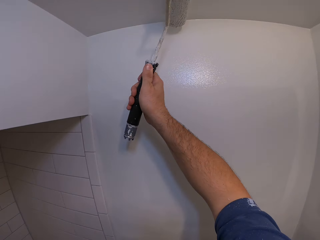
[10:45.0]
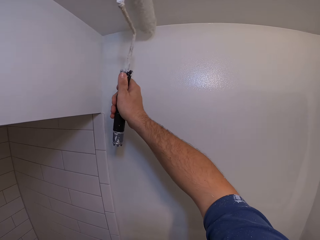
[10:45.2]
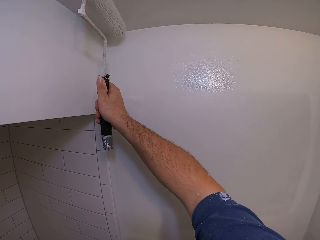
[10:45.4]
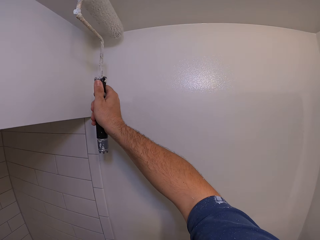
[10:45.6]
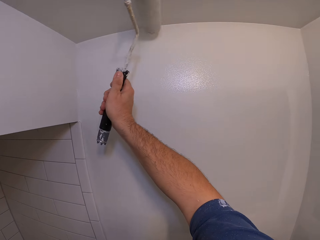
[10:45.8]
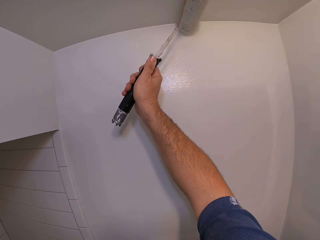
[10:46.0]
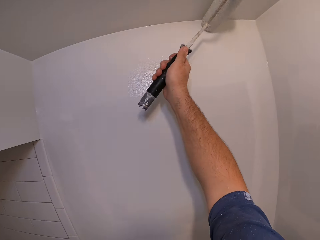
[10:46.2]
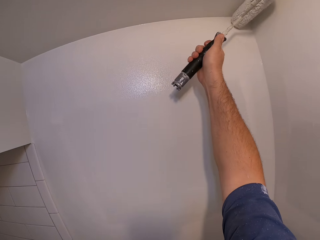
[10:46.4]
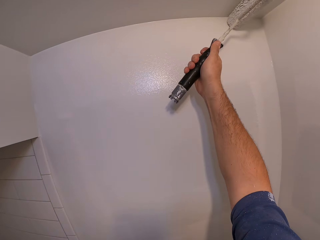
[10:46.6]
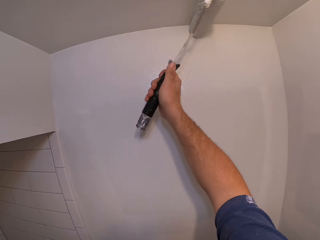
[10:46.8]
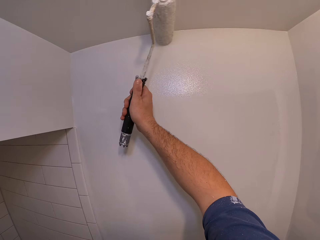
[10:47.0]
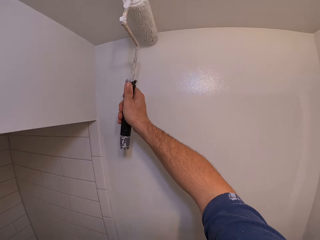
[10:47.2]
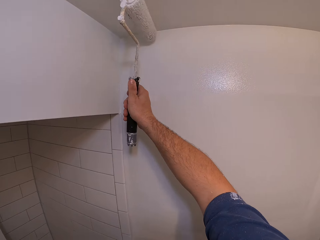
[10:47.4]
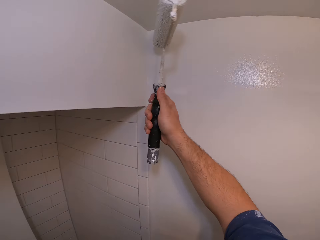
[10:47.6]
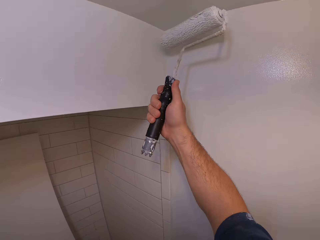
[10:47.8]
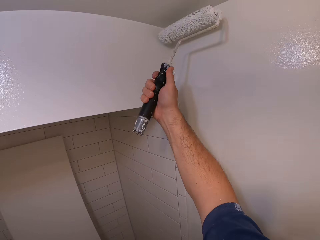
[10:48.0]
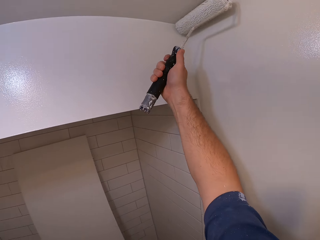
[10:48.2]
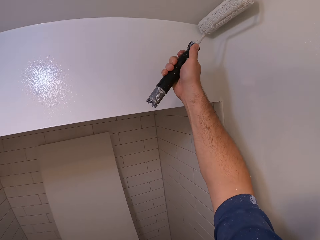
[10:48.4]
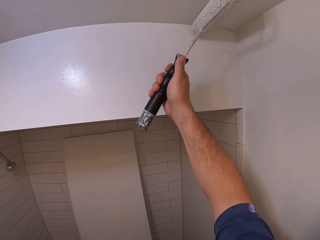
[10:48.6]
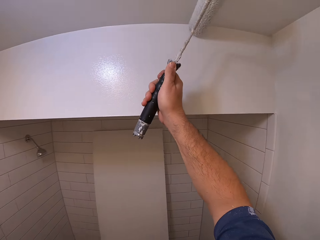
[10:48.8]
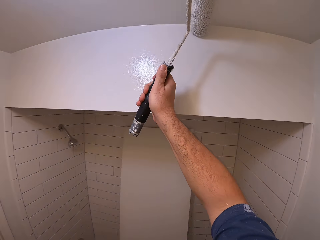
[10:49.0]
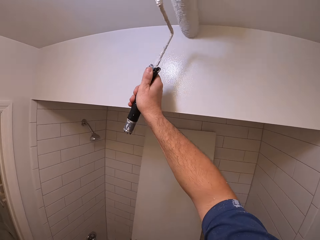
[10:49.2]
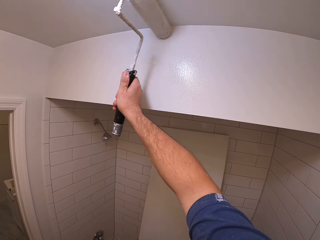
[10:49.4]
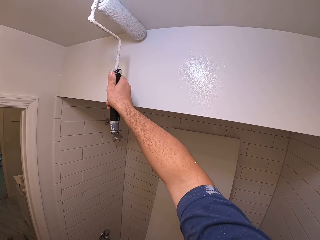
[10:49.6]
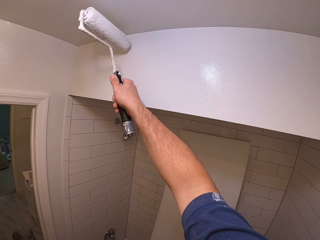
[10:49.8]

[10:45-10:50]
The camera wearer paints the room with the roller paint brush.

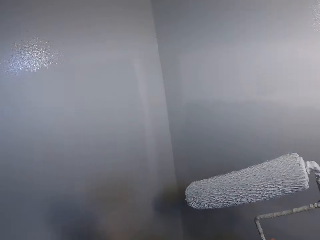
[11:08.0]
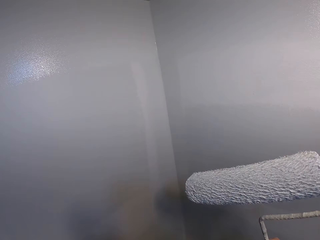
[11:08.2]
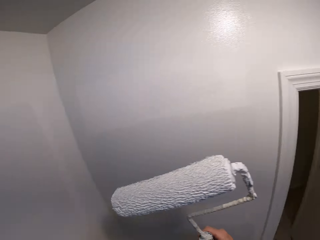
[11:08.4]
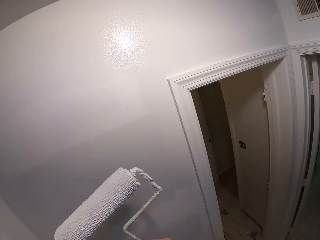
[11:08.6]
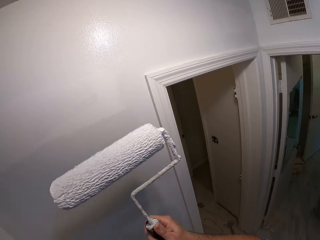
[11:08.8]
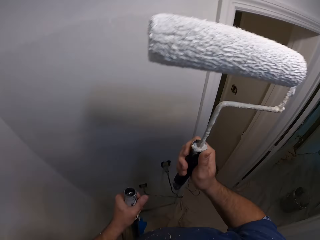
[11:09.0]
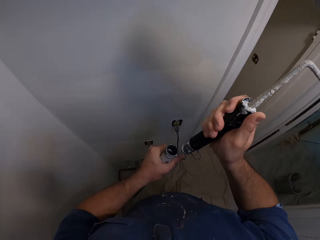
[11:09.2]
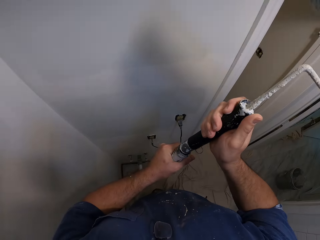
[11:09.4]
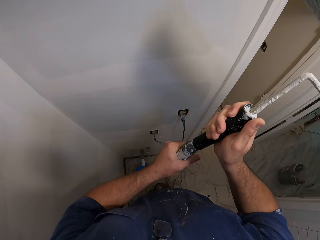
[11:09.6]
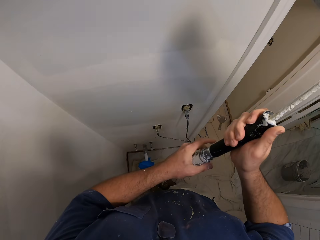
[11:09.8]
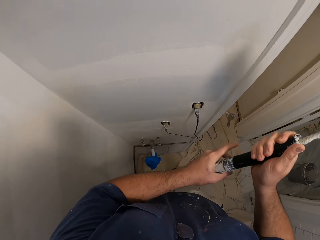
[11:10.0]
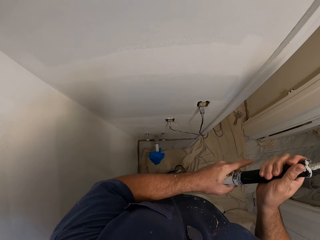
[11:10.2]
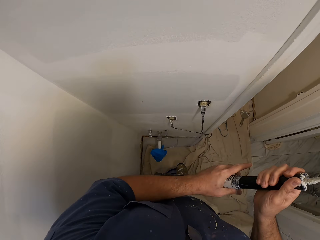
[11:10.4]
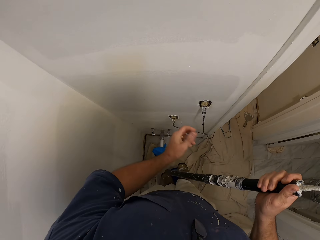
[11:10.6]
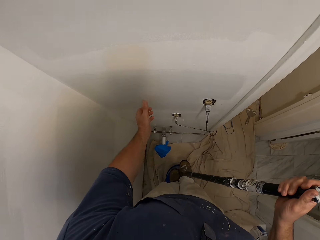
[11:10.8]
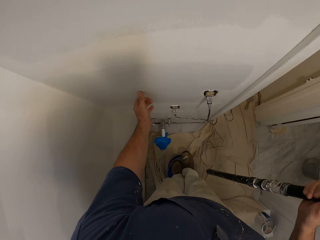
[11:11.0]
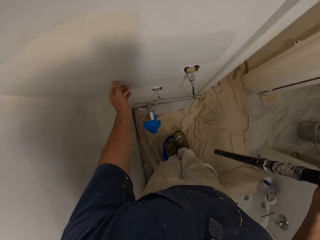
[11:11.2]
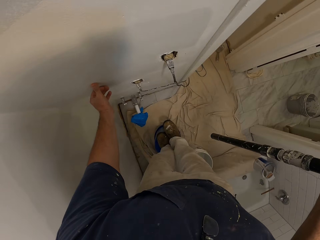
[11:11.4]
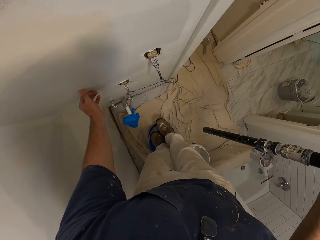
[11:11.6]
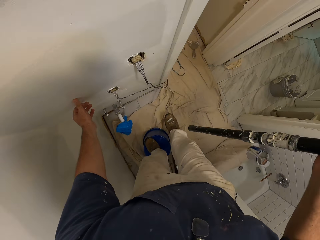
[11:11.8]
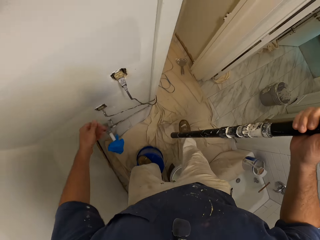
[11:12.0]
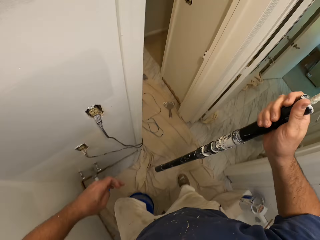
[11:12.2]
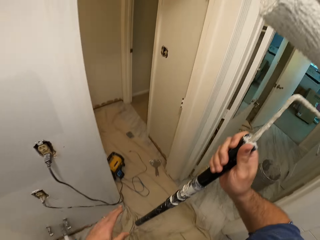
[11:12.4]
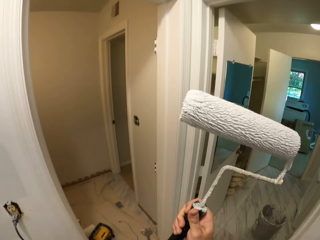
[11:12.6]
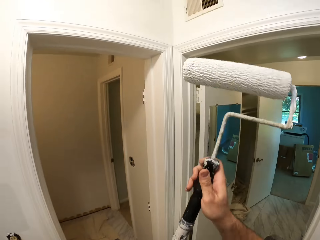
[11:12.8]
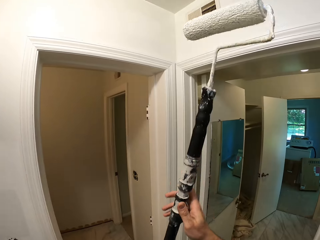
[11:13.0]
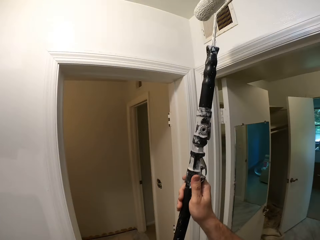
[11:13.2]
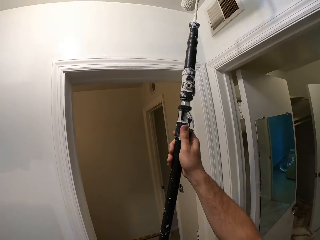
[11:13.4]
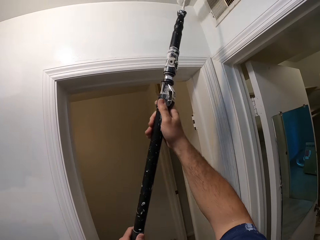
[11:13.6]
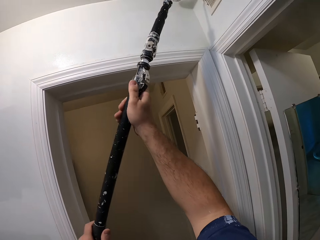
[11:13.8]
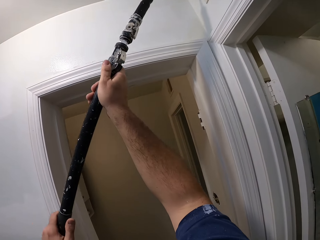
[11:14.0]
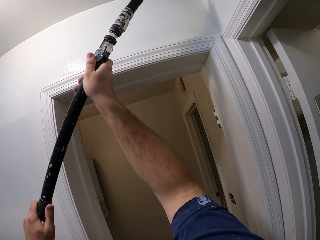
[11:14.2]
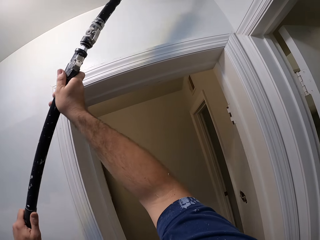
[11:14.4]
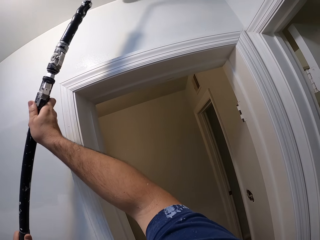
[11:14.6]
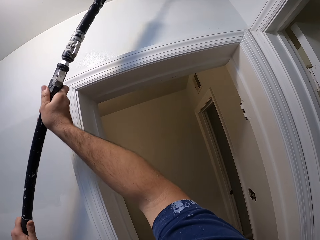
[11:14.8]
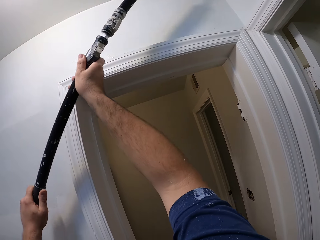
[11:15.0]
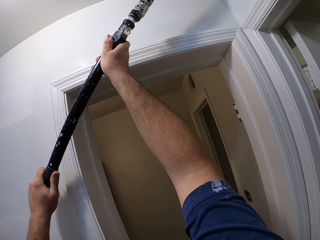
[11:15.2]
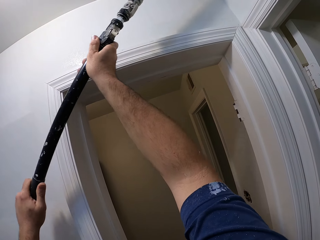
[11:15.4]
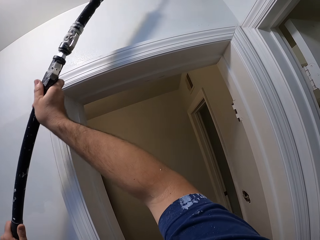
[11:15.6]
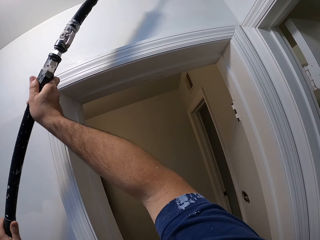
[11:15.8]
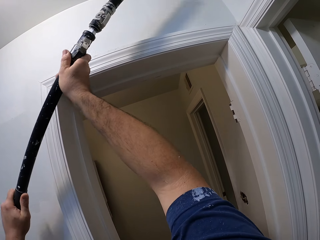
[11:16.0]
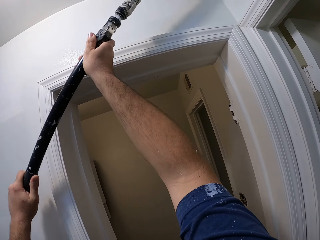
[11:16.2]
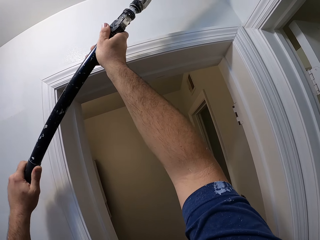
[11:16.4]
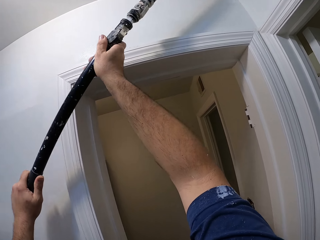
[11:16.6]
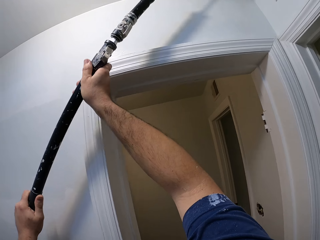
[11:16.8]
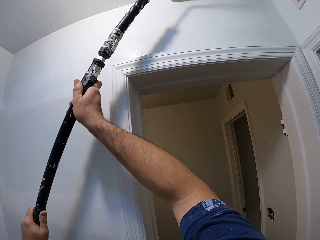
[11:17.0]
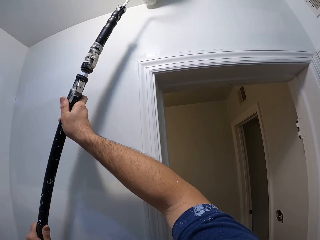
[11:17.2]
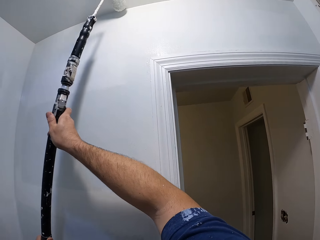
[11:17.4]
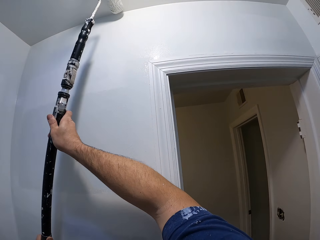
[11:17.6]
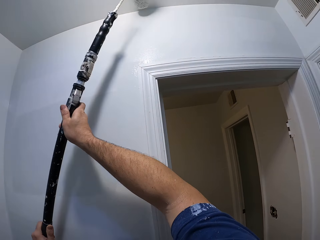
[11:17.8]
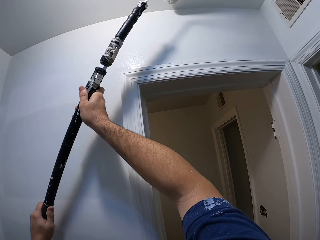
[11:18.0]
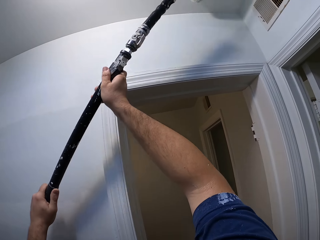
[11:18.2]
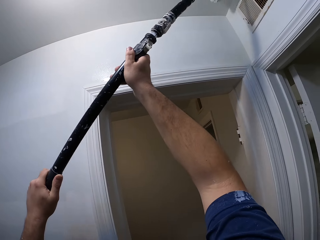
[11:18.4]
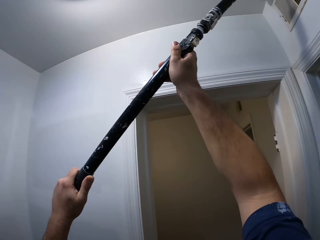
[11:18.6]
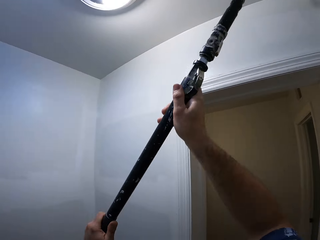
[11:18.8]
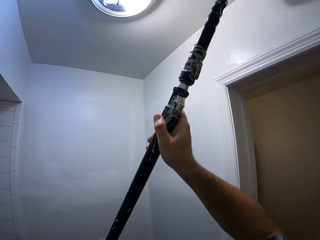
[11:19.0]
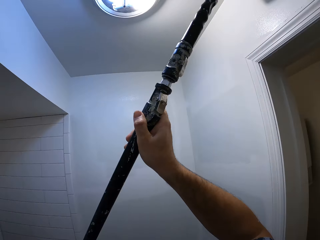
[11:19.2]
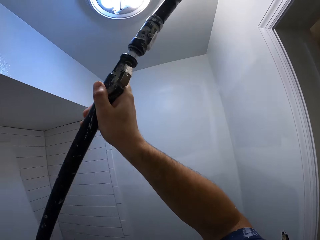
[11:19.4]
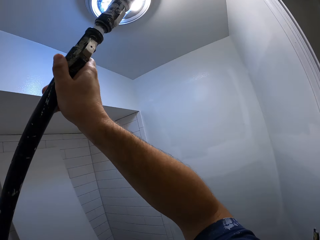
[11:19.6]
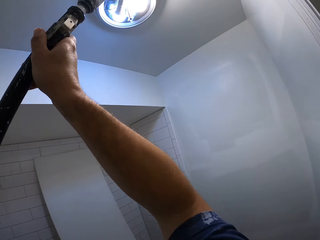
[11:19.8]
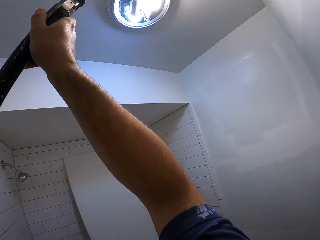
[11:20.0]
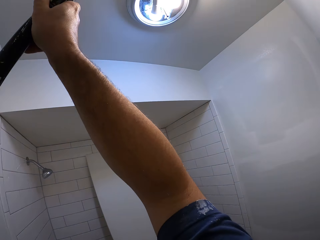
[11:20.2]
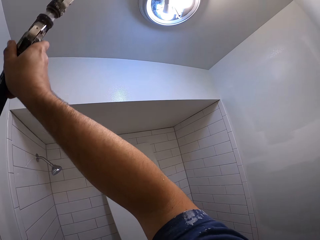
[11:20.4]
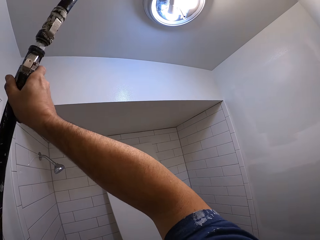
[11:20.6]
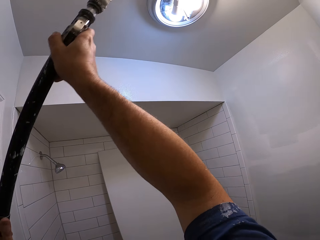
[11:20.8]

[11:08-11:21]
The camera wearer adjusts the roller paint brush in his hand. He attaches the pole with the paint roller. He touches the wall with his finger. He paints the ceiling wall with the paint roller.

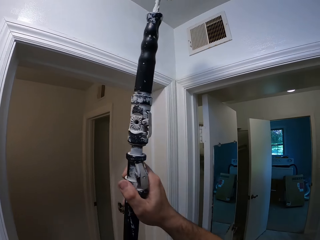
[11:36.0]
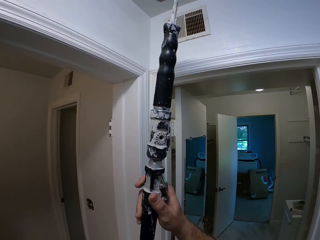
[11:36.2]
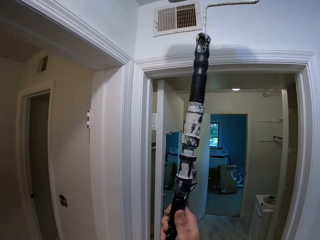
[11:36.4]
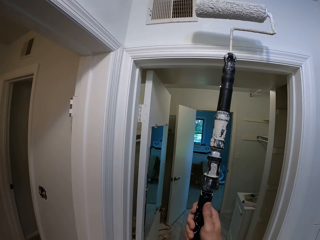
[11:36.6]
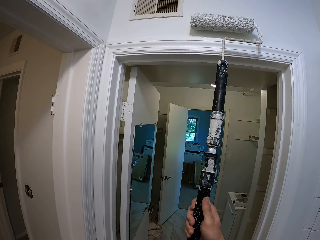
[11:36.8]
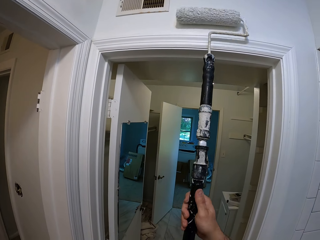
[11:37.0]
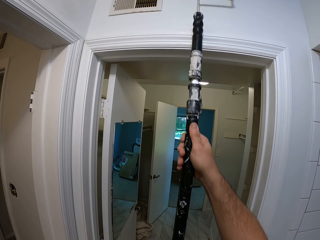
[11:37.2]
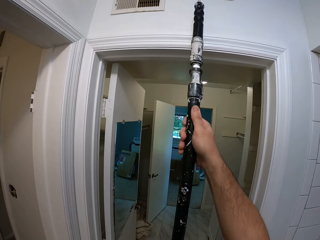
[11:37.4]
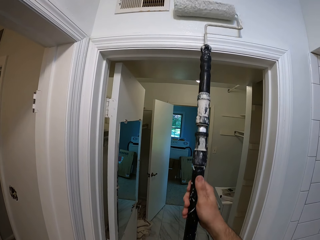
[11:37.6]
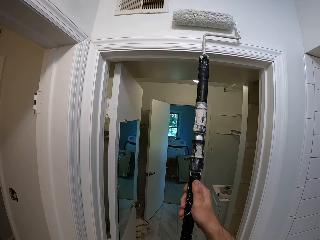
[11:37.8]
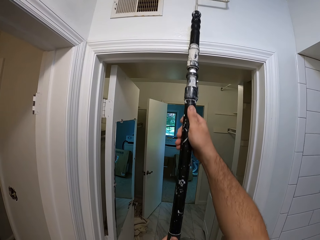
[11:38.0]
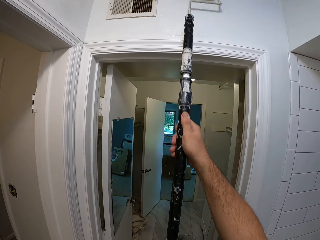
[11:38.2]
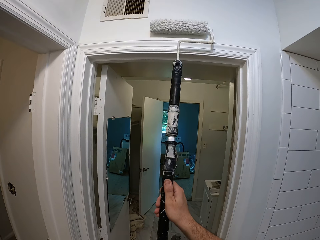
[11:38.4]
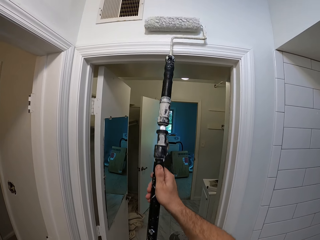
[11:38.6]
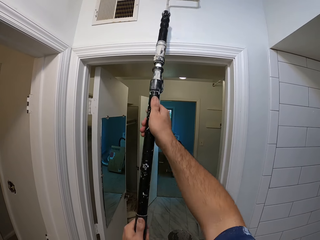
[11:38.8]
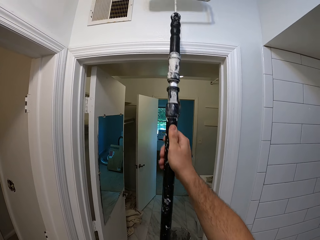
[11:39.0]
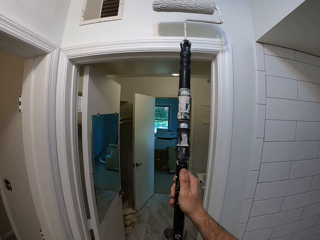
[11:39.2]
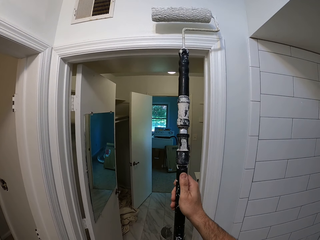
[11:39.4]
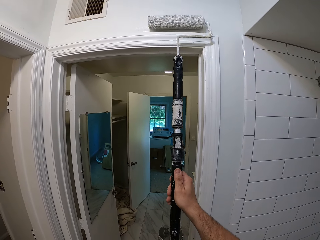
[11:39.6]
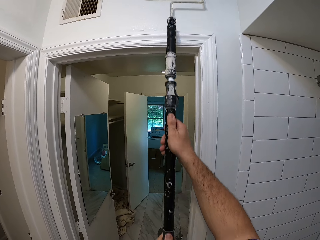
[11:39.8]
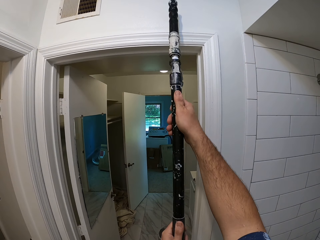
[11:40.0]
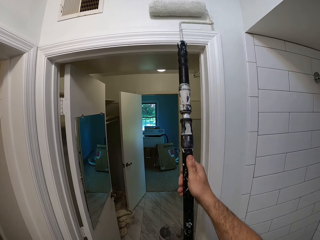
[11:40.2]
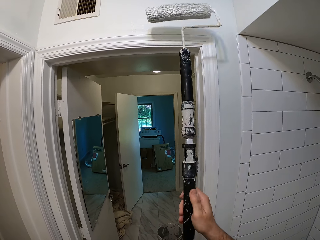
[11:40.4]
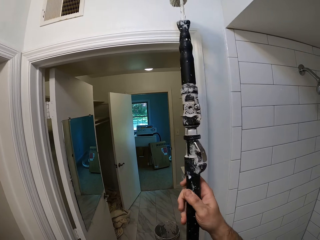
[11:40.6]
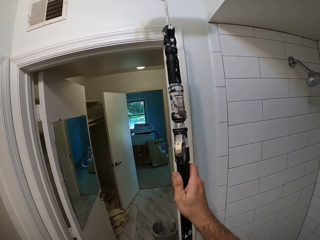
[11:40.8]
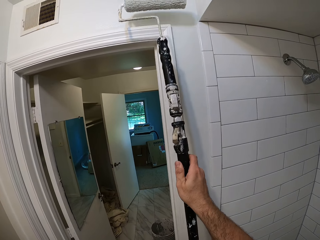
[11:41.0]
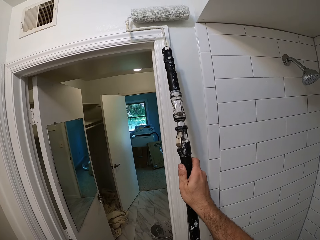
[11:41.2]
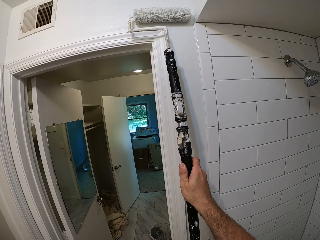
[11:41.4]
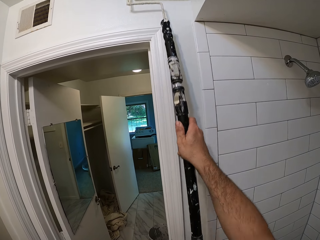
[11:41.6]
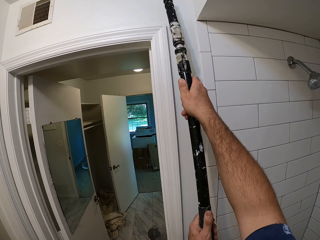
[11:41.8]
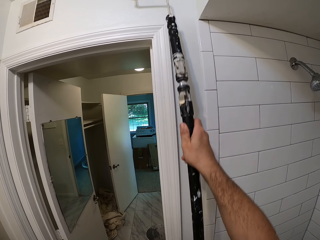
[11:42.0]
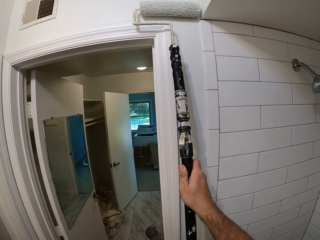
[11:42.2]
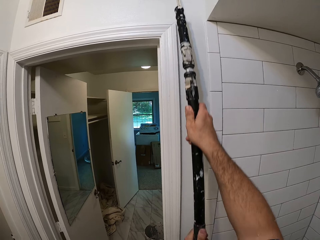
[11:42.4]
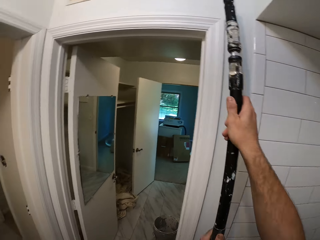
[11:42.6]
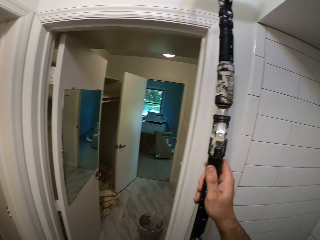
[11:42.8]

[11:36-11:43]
The camera wearer paints the wall with a paint roller.
